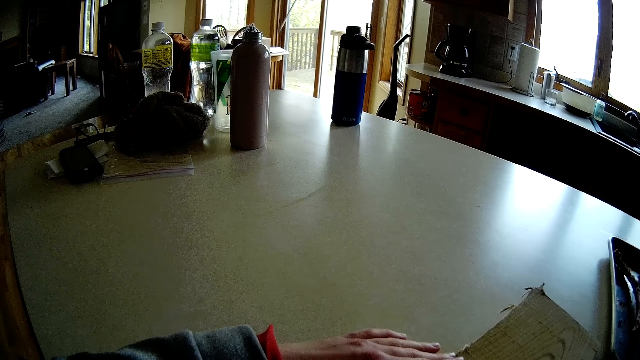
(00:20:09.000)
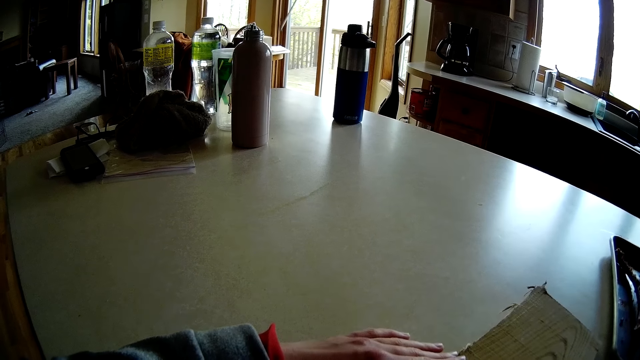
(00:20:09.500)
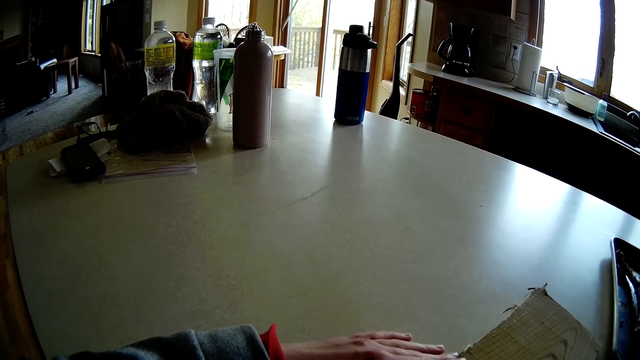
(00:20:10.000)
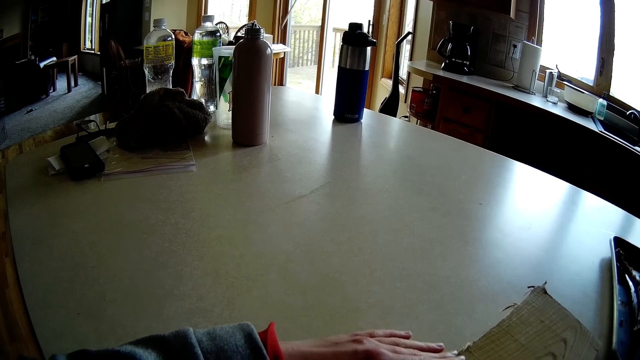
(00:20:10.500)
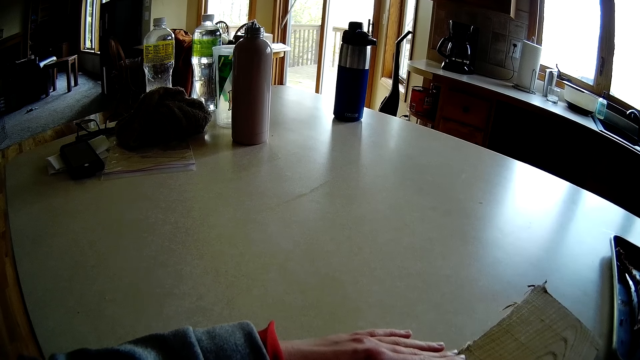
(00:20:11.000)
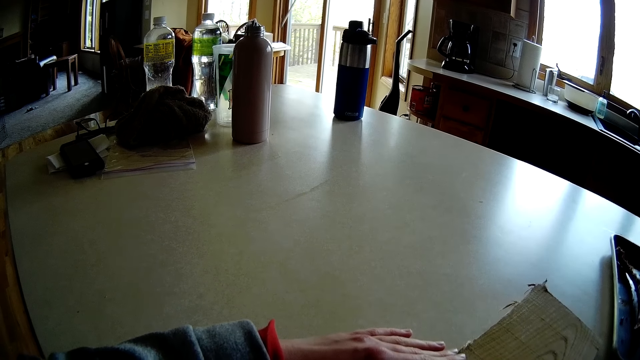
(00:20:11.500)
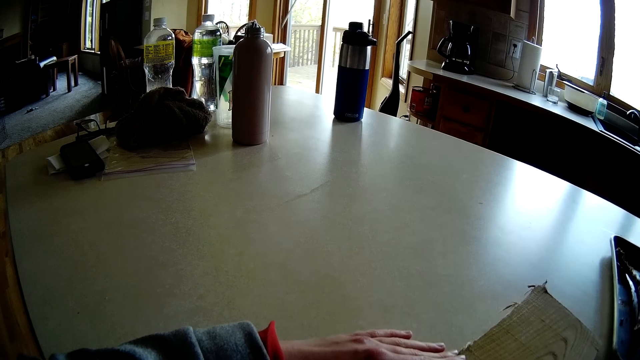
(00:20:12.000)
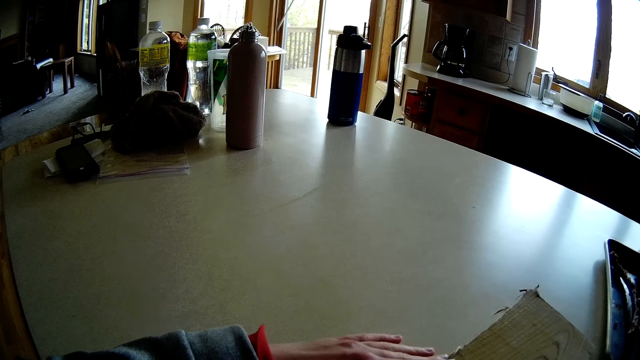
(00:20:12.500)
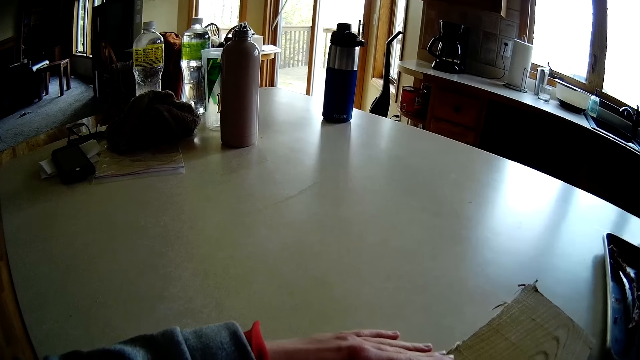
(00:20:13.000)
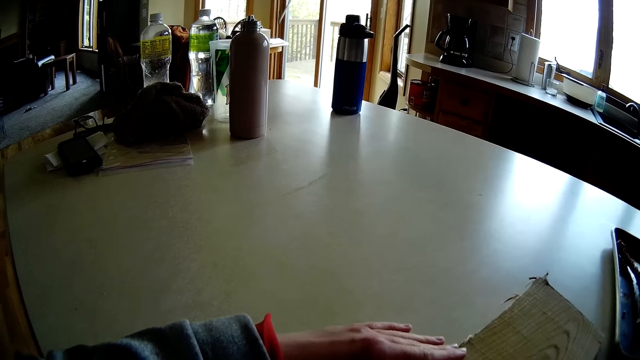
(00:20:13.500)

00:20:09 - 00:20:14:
The camera wearer marks a mat with something.

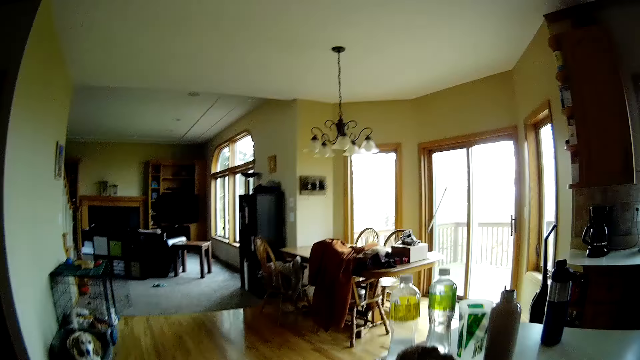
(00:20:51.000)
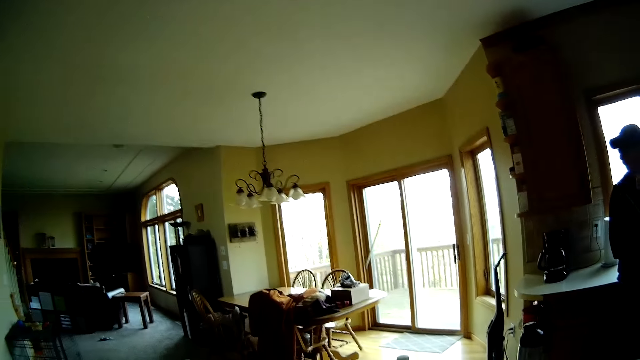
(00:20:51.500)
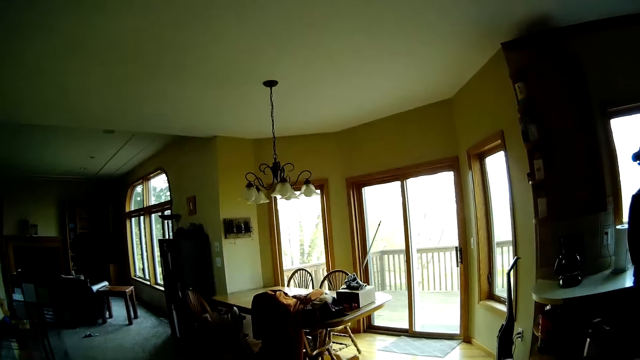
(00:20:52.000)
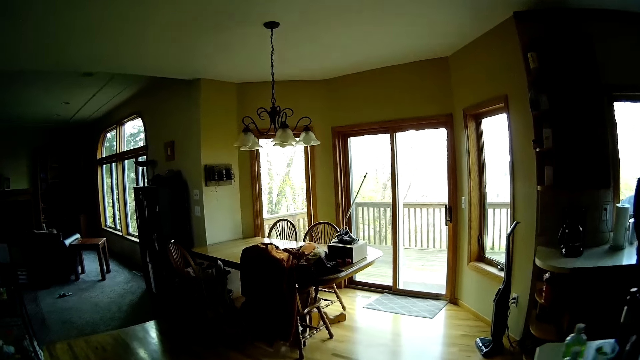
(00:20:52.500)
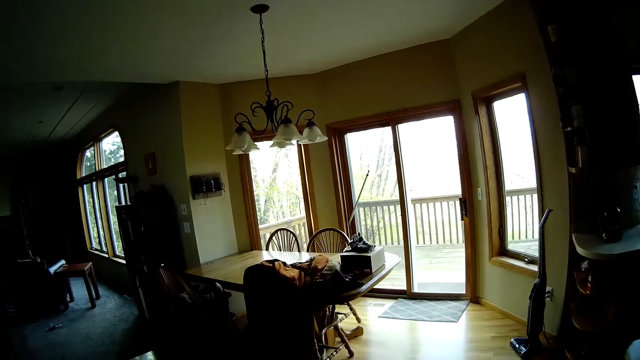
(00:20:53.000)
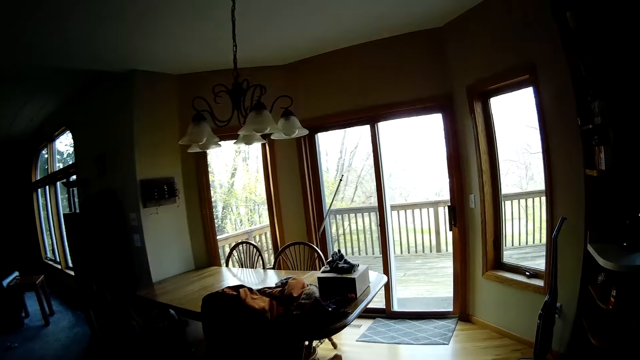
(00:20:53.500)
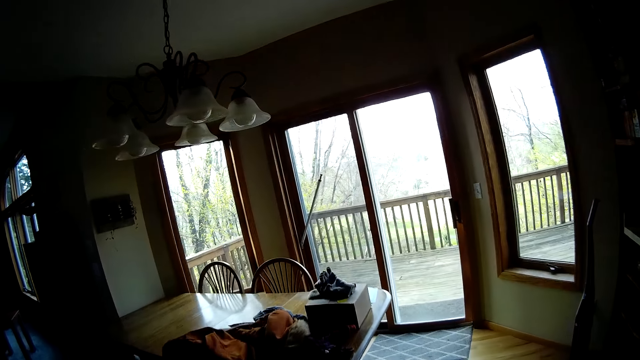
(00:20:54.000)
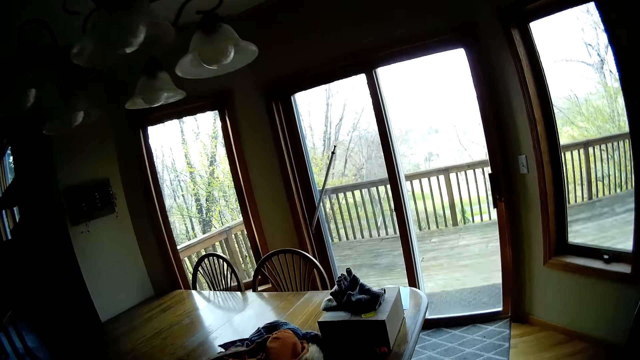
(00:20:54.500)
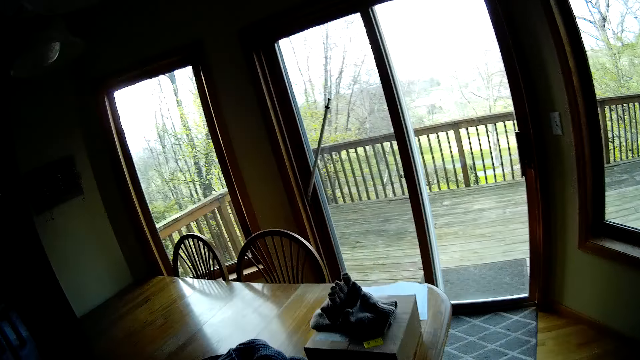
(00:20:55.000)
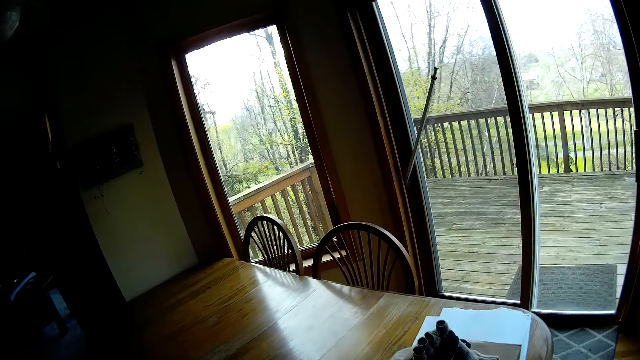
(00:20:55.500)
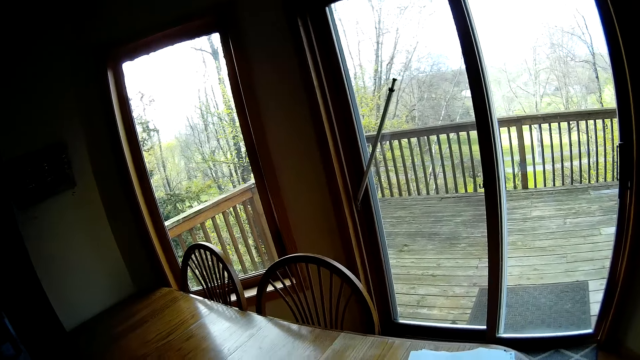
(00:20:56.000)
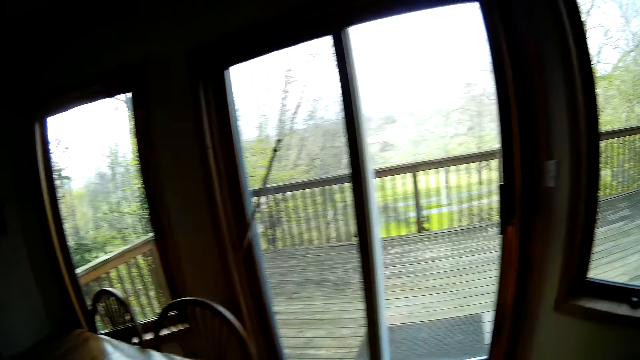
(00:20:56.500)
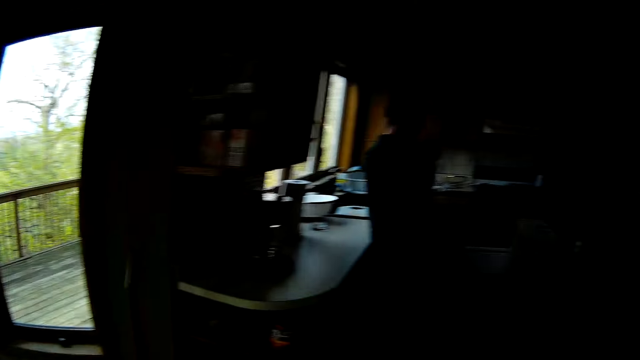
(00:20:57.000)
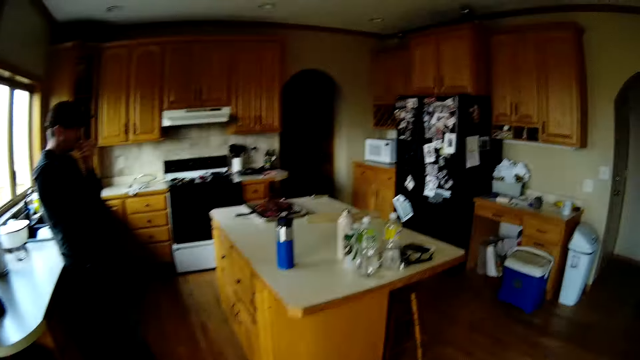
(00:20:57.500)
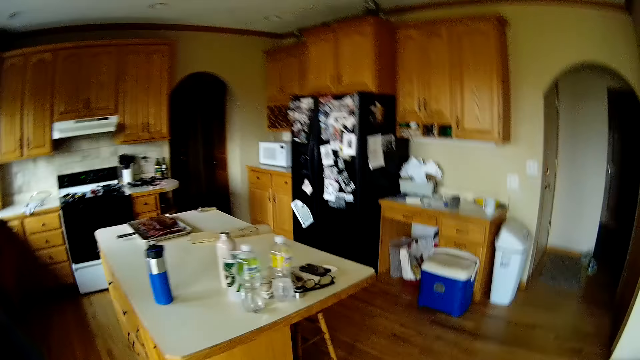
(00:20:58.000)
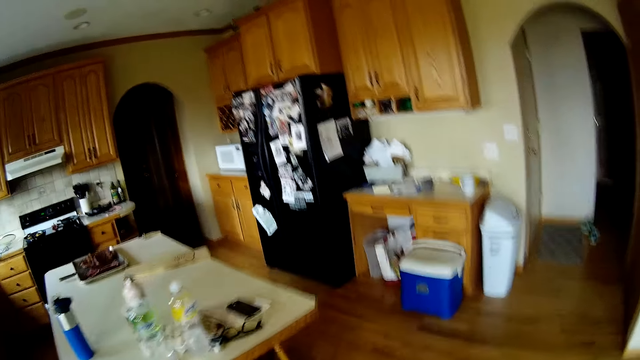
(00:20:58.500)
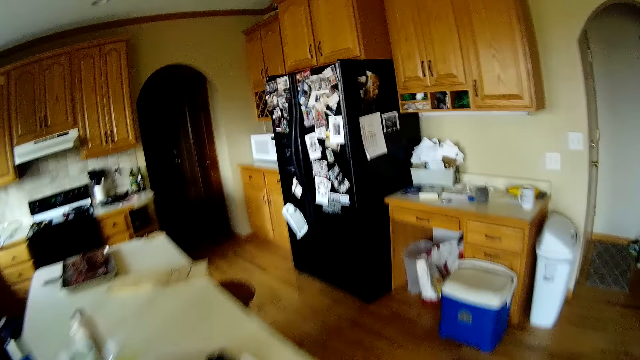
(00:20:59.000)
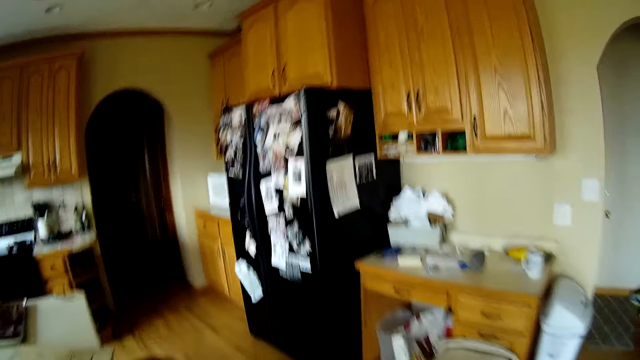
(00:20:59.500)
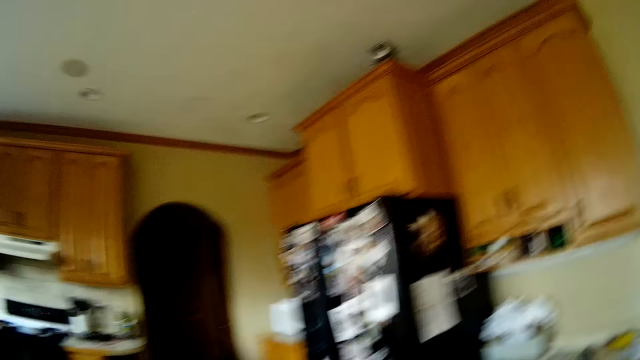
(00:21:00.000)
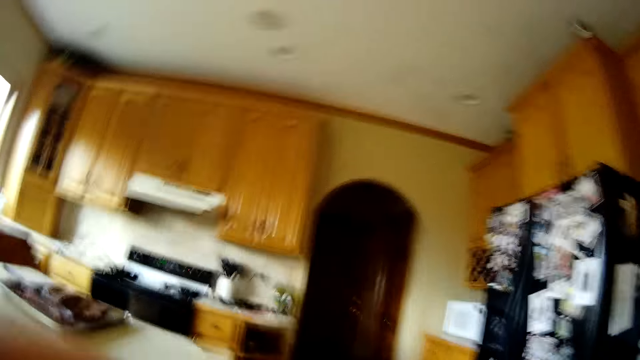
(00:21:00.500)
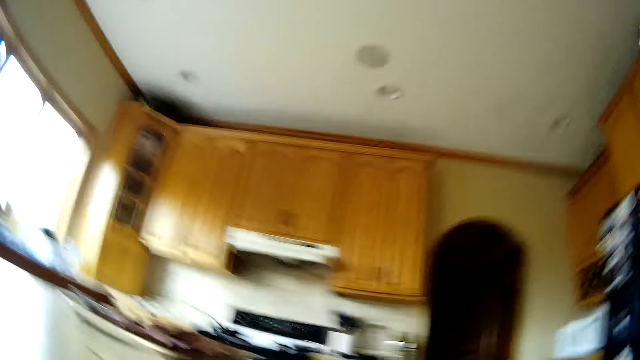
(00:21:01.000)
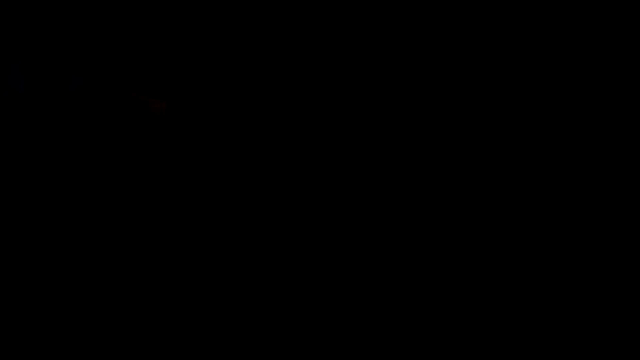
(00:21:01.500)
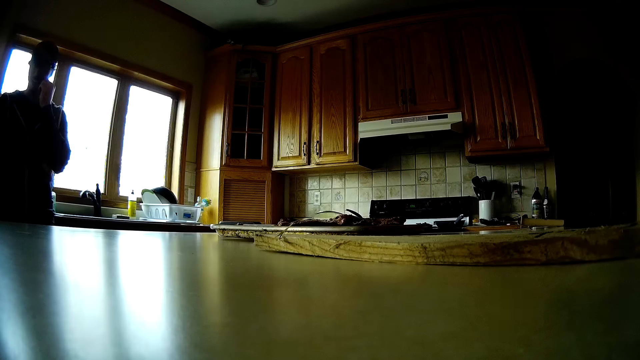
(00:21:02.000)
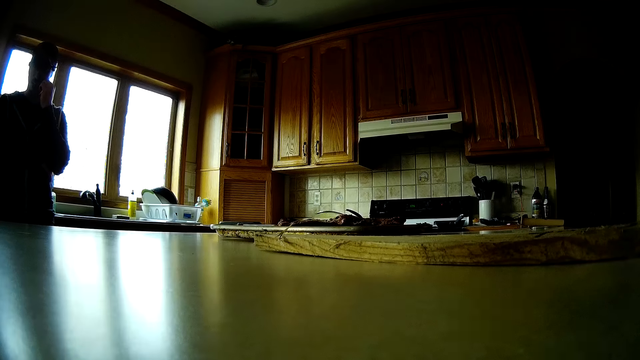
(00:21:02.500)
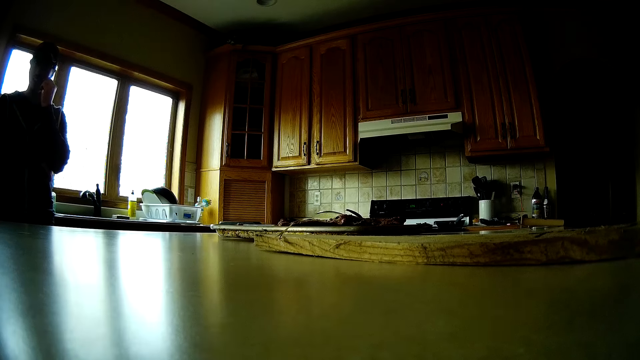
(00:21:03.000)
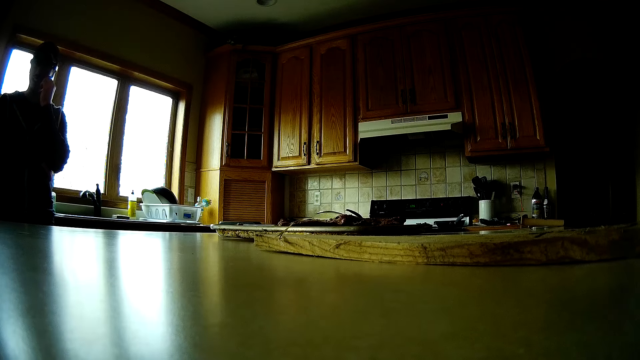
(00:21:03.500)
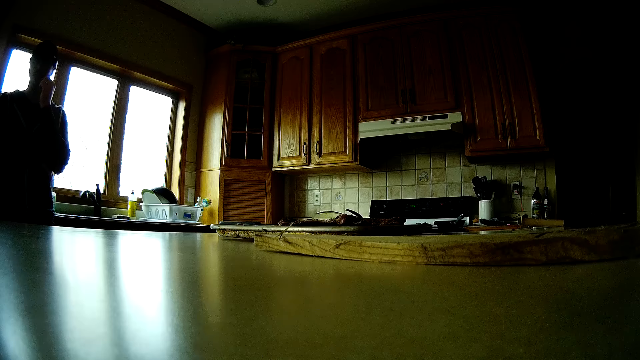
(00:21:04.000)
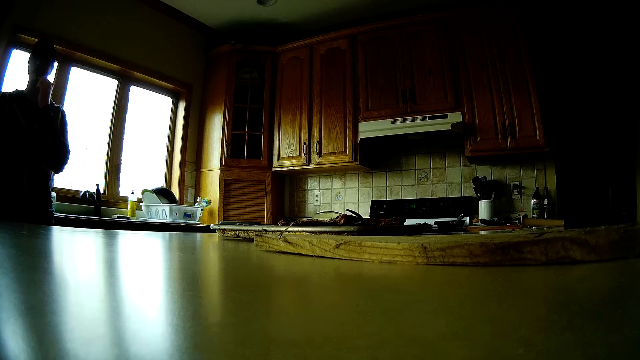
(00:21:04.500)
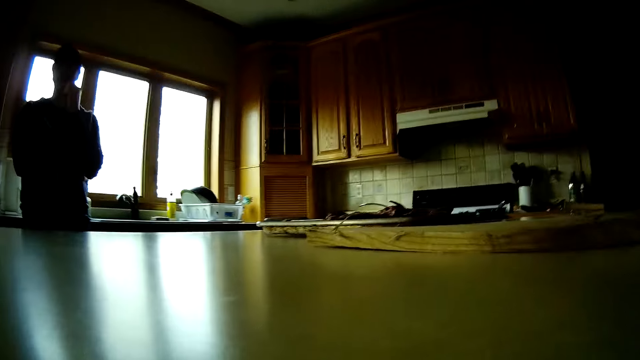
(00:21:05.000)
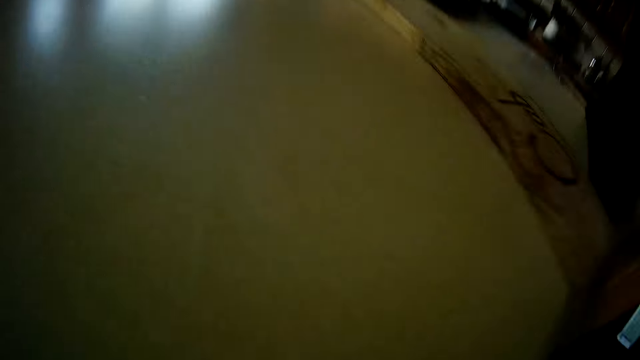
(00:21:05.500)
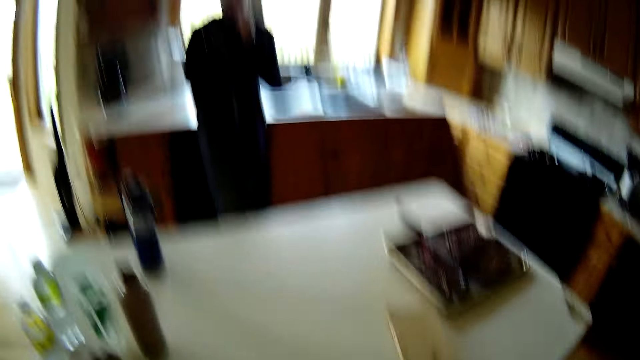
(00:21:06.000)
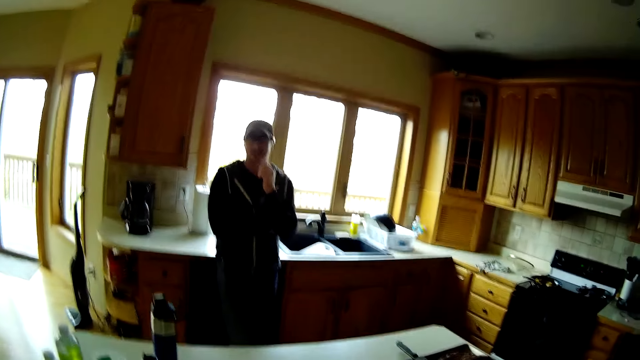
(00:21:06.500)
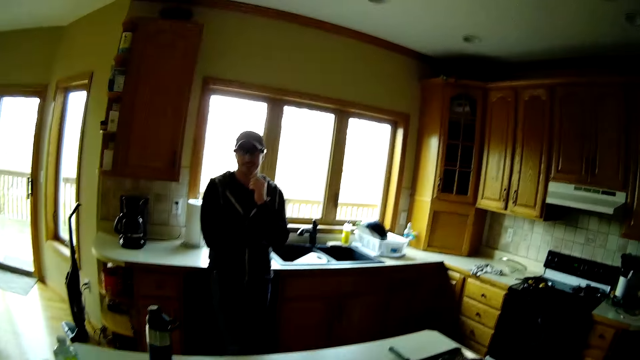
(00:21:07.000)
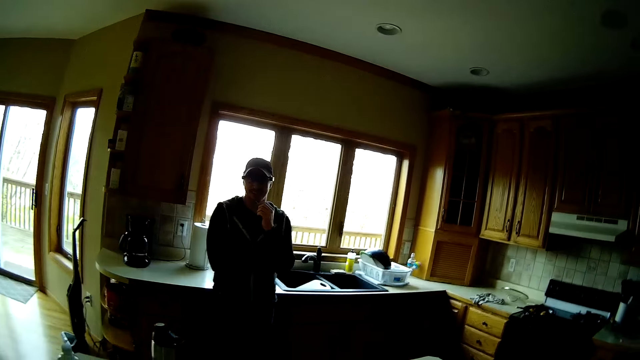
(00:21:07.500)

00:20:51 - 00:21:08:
The camera wearer walks towards the door. She removes a pair of glasses from her face with both hands.
